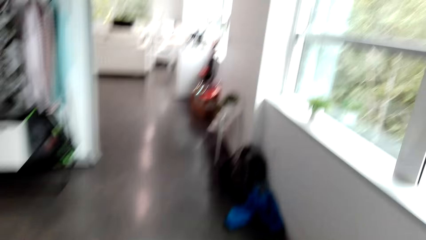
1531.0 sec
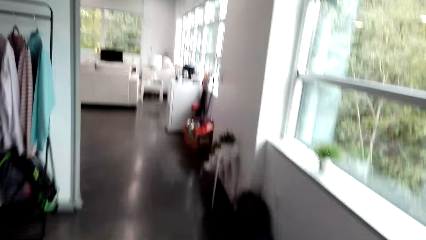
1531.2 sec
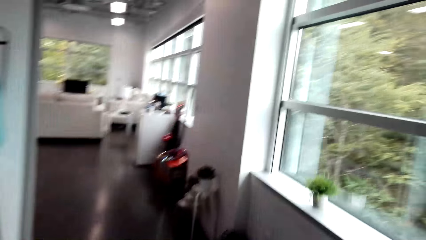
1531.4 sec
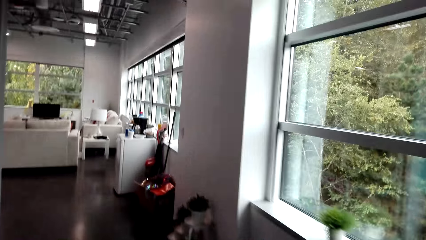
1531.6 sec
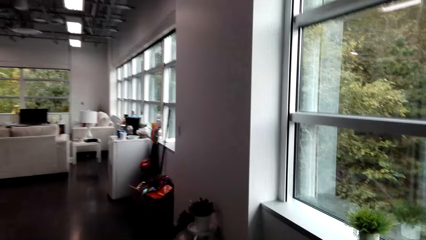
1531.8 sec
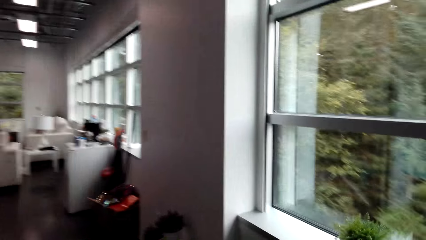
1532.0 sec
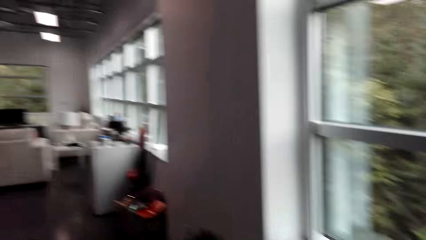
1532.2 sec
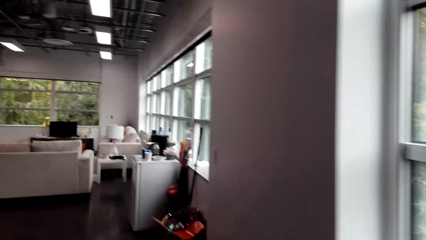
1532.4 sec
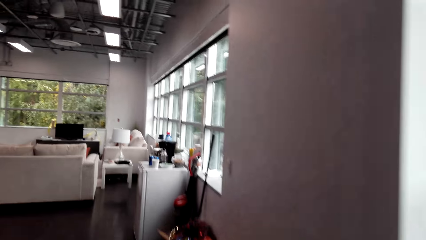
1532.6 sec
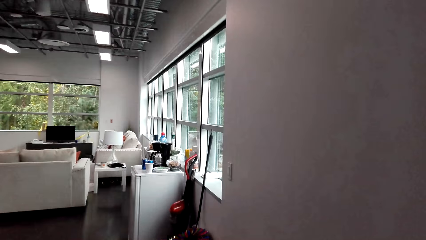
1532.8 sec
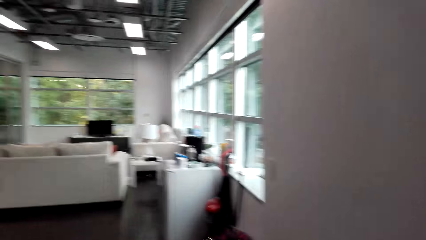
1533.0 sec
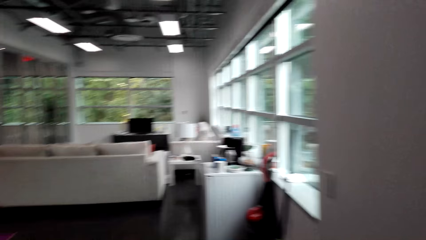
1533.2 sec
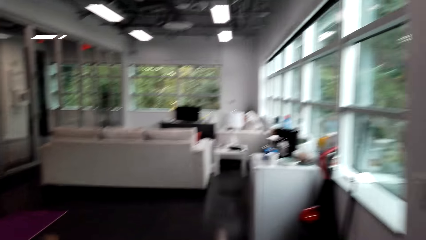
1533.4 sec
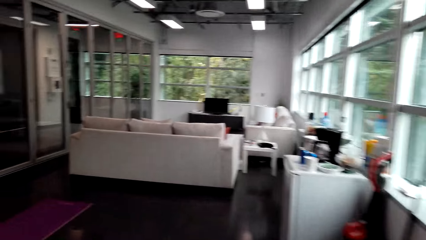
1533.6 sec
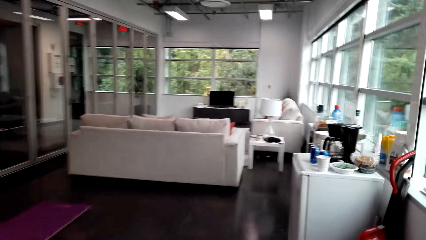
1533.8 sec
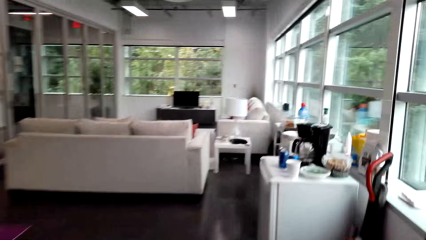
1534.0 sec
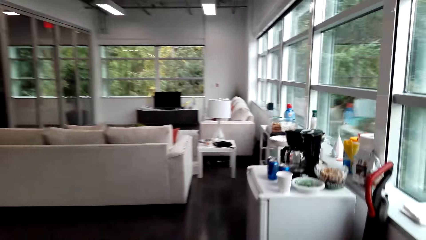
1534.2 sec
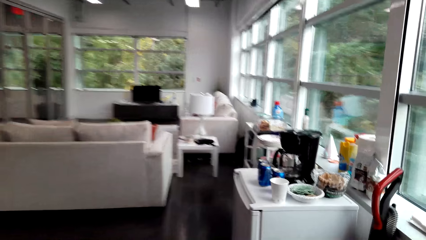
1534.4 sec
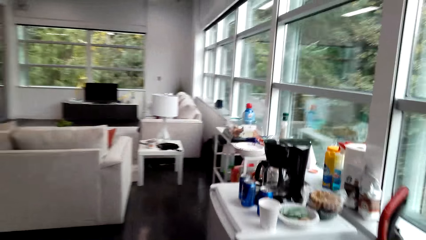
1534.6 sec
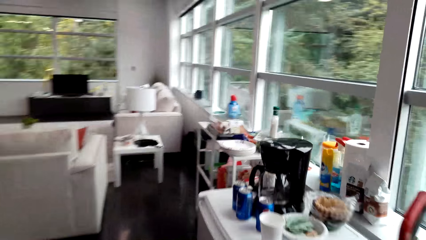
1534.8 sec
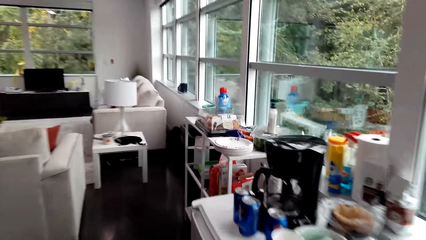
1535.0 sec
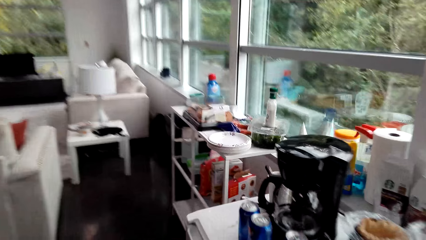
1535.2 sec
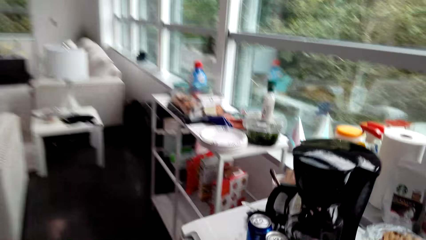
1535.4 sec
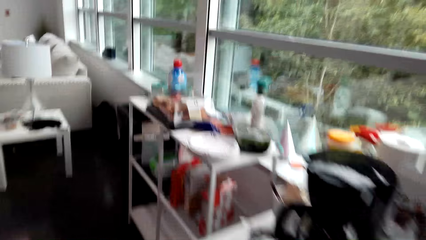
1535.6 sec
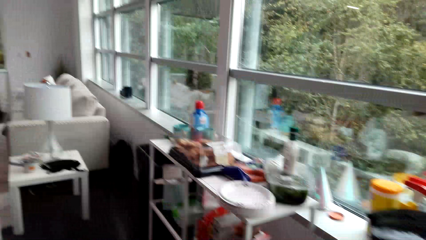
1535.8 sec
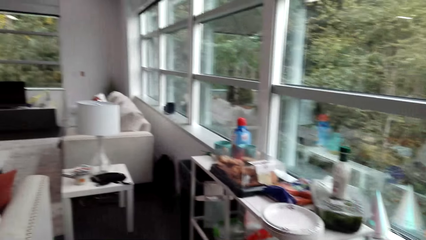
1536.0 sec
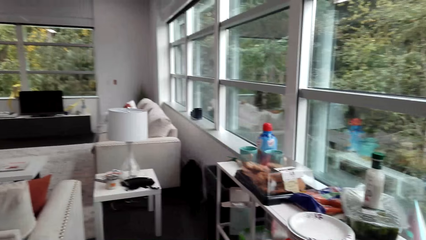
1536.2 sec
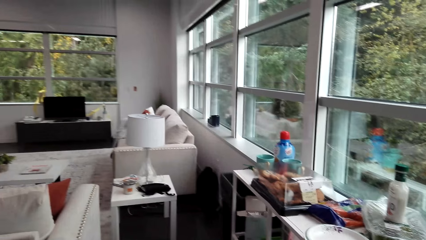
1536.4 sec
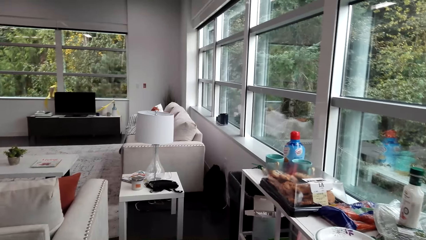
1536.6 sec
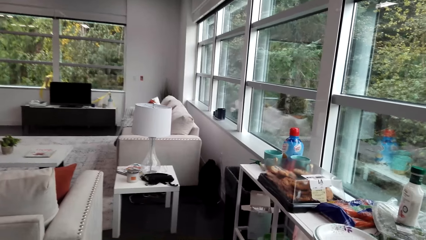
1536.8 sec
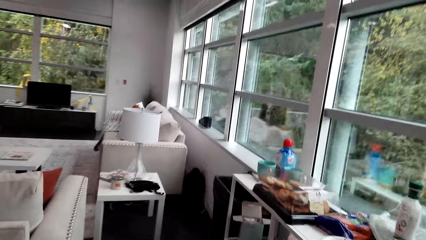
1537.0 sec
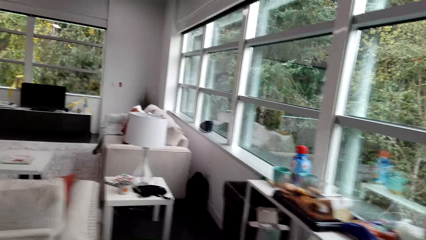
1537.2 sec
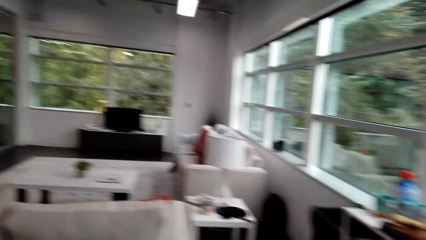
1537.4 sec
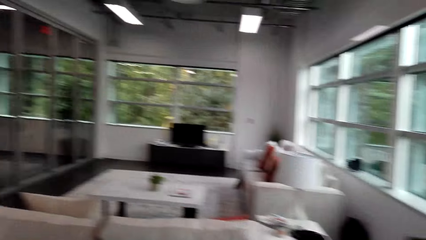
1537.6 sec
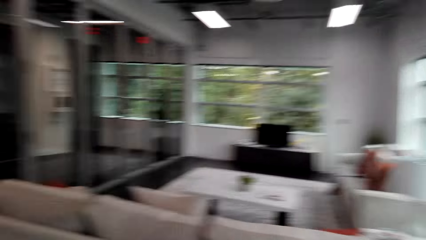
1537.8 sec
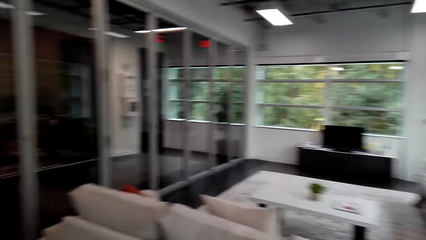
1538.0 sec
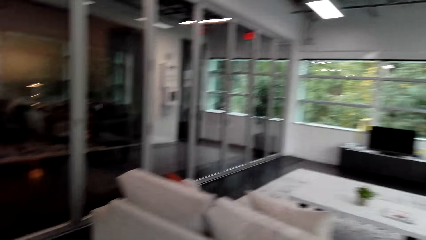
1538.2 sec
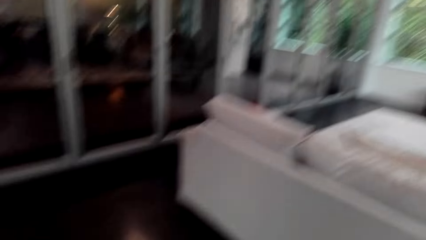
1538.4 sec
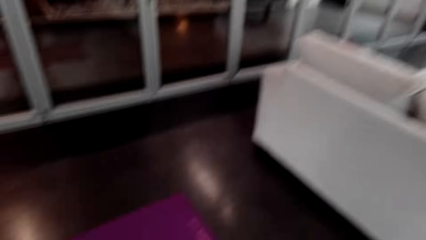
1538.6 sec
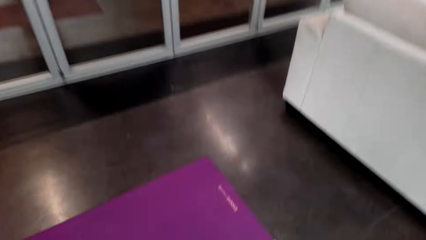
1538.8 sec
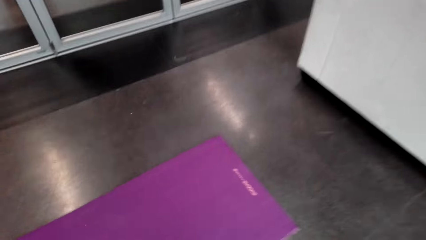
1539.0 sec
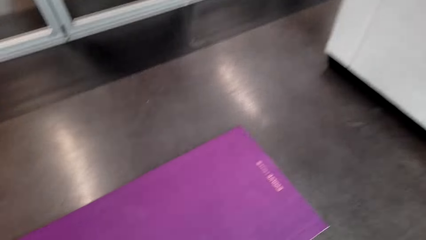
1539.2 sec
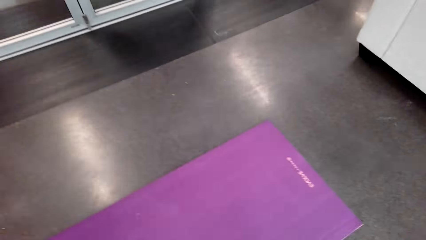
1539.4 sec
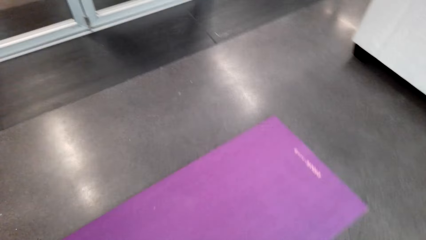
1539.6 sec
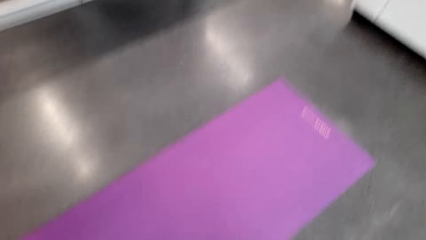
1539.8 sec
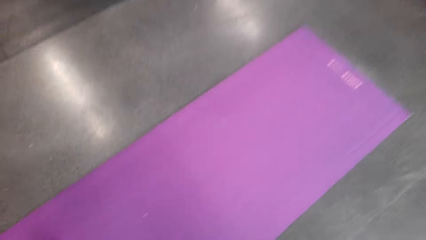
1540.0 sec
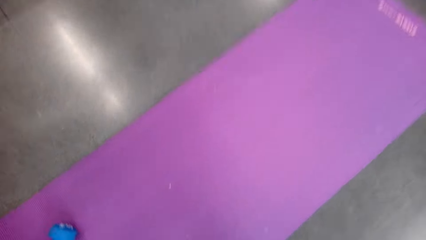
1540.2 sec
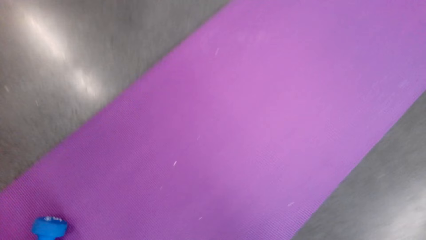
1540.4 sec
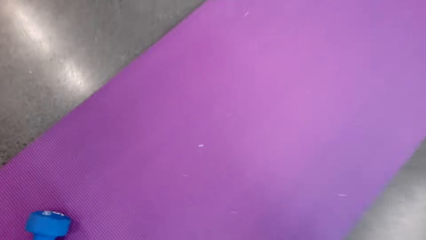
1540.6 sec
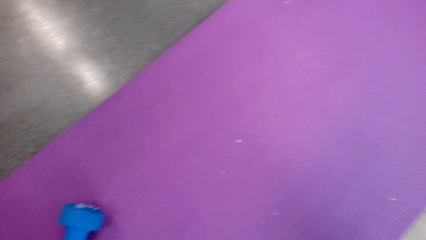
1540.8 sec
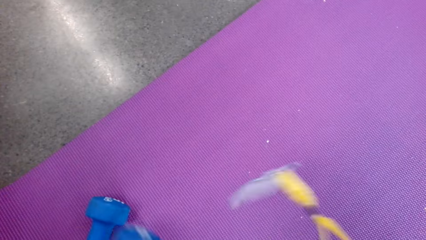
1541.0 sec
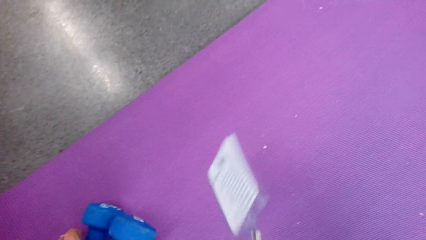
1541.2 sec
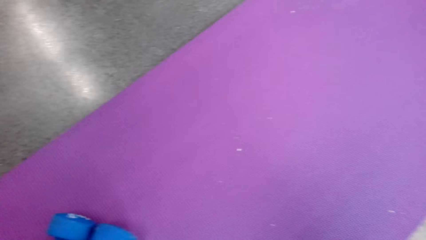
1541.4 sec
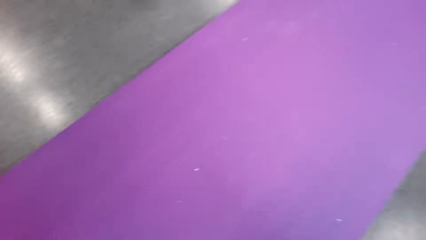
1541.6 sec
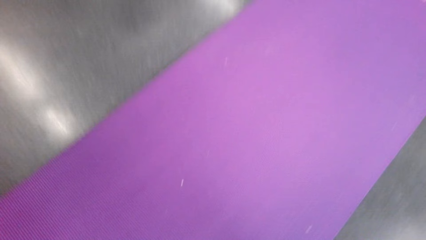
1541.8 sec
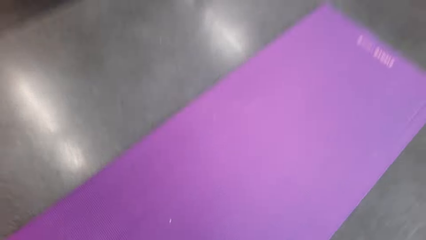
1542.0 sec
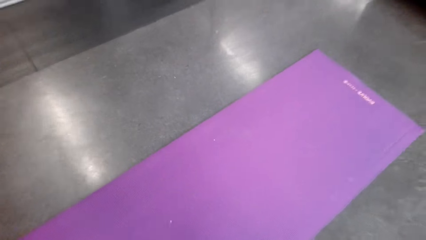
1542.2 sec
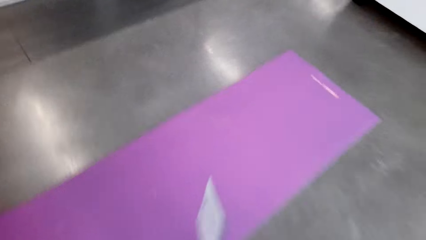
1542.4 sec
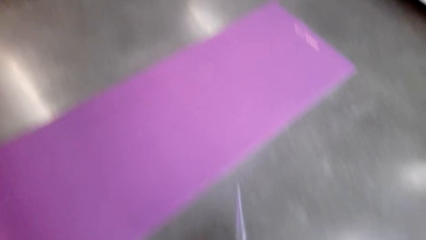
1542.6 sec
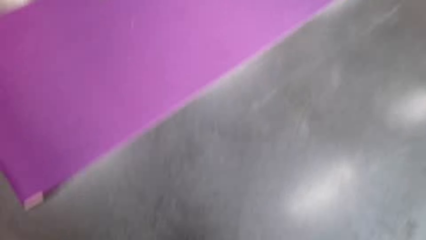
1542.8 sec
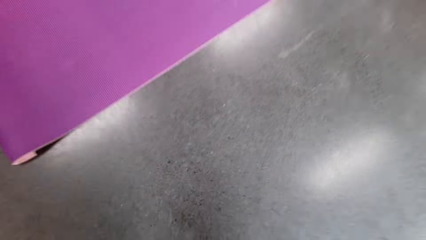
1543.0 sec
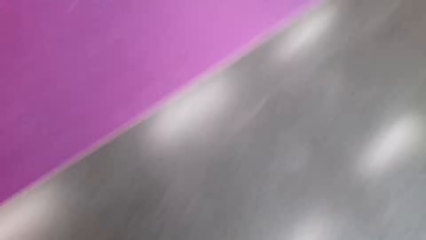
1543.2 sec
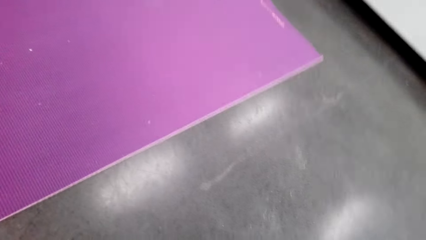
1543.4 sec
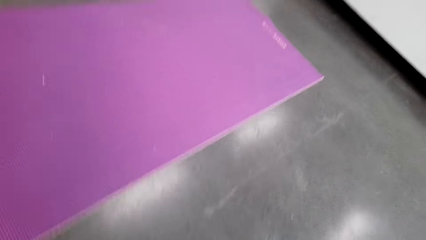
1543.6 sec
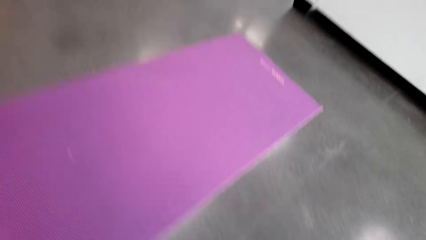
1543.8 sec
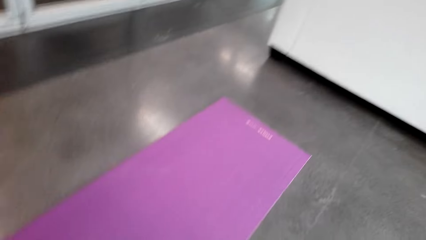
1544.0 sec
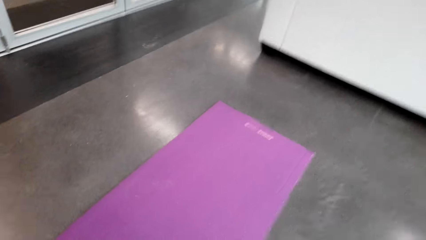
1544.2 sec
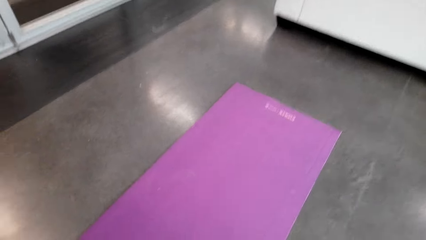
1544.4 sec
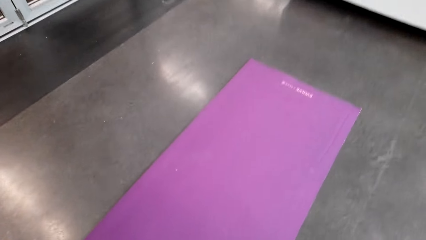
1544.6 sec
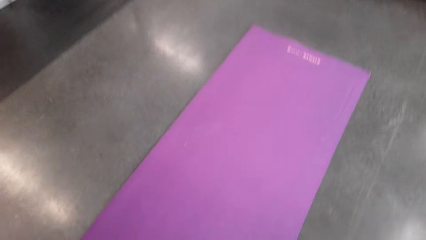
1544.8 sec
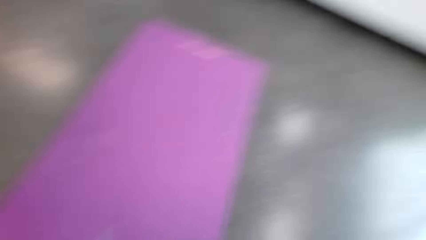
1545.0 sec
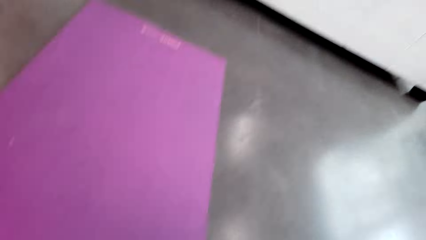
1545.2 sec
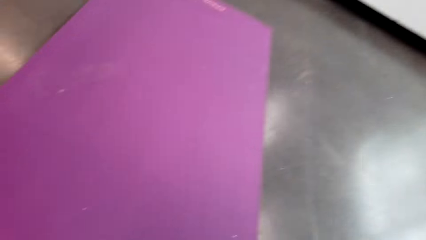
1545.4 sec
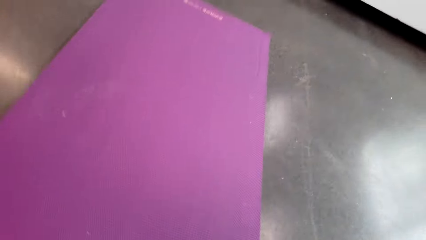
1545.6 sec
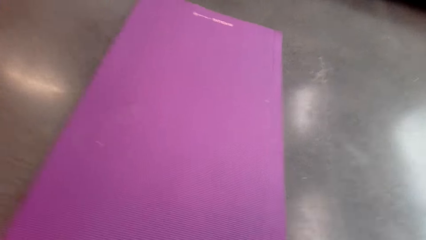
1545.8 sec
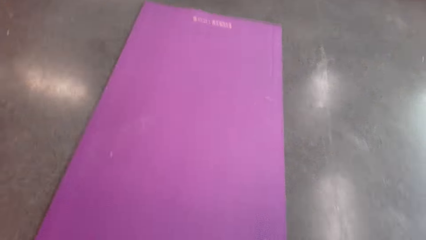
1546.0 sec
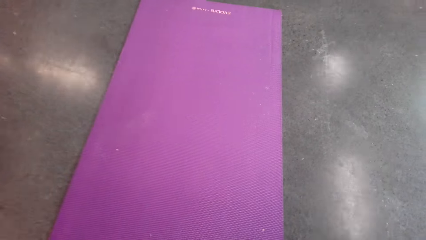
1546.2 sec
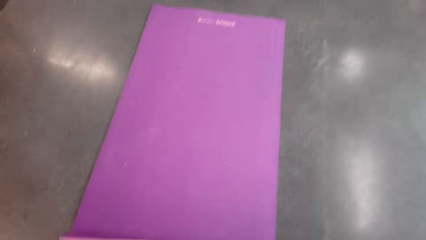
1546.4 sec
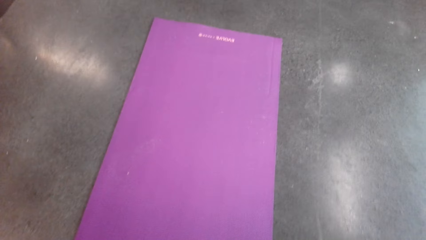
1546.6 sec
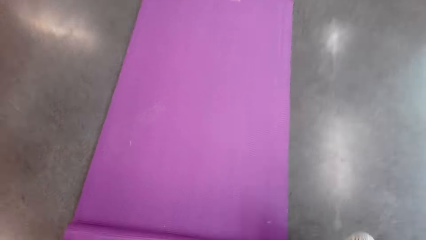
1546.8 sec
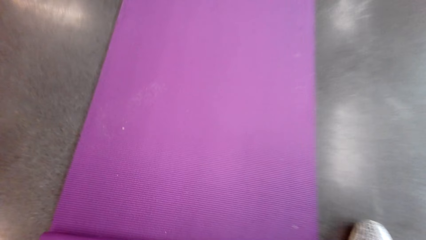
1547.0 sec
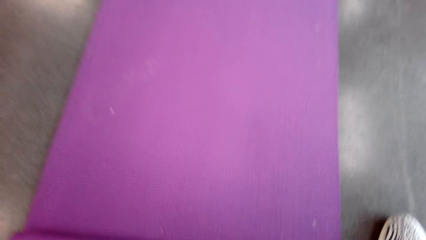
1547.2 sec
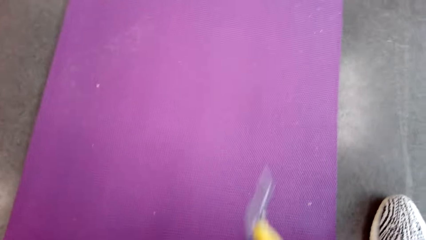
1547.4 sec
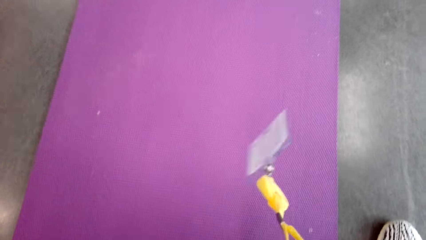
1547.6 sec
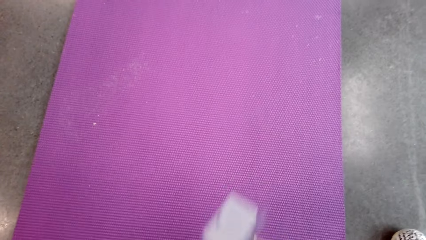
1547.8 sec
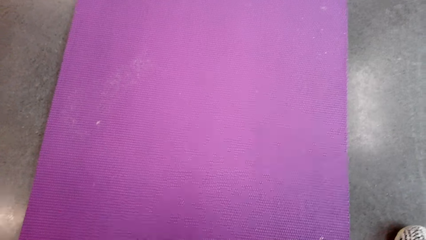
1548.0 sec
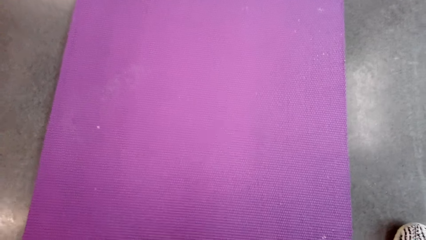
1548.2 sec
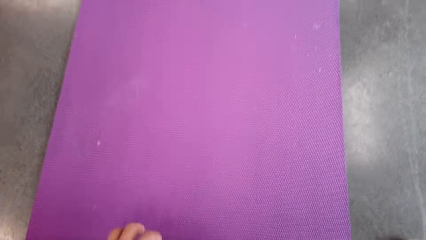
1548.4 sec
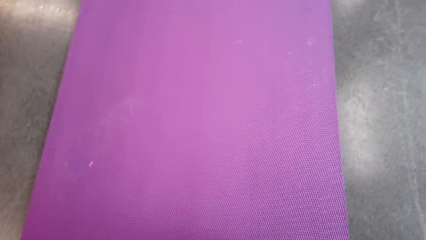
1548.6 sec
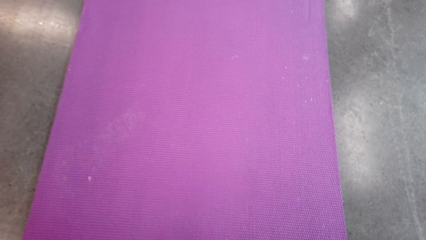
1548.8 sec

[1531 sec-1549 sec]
The camera wearer moves to the living room. They fold the purple carpet.
